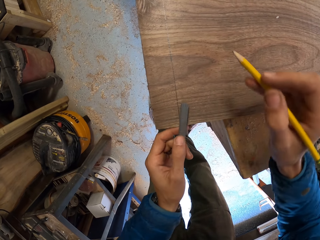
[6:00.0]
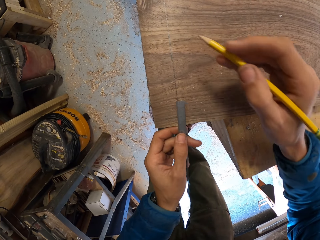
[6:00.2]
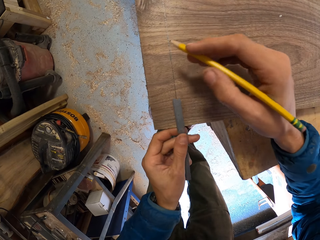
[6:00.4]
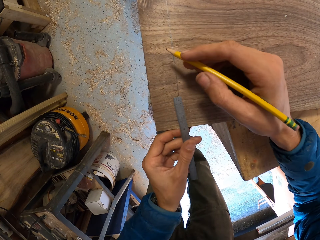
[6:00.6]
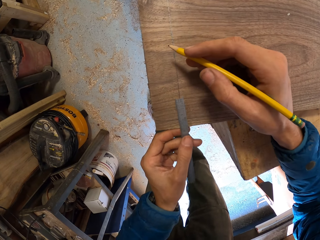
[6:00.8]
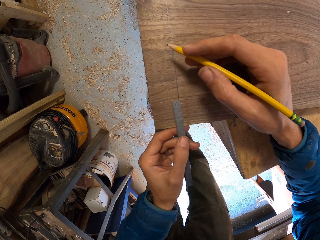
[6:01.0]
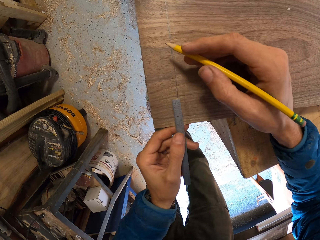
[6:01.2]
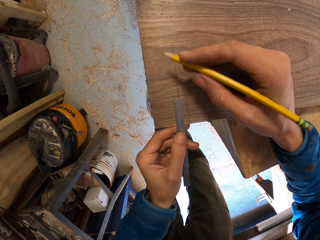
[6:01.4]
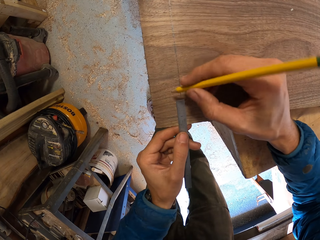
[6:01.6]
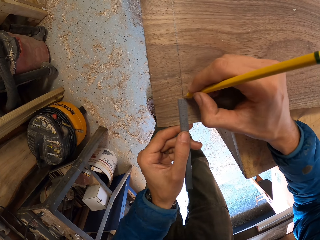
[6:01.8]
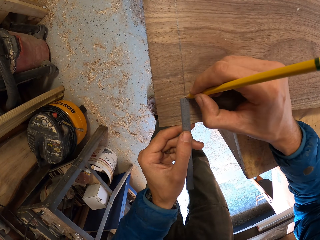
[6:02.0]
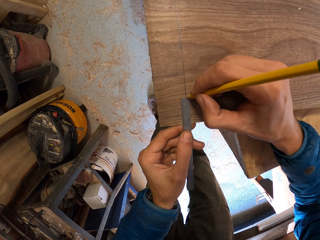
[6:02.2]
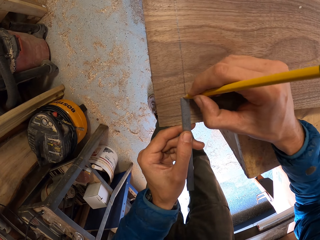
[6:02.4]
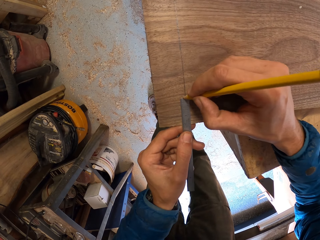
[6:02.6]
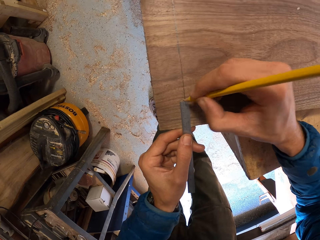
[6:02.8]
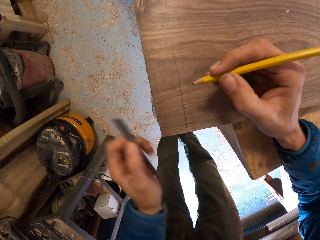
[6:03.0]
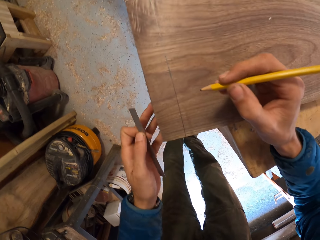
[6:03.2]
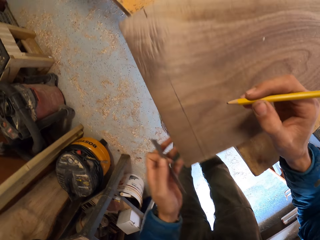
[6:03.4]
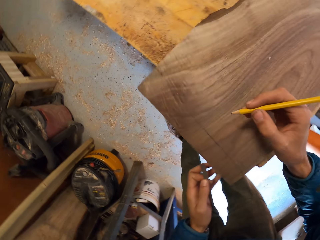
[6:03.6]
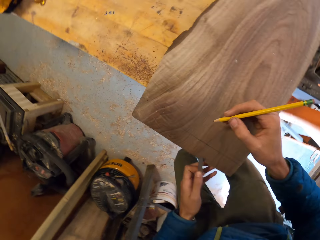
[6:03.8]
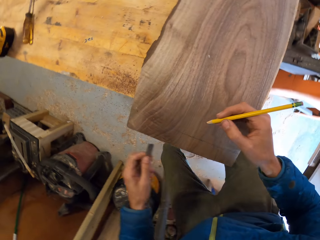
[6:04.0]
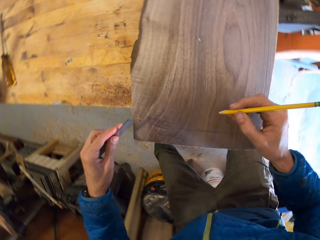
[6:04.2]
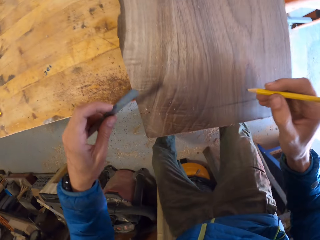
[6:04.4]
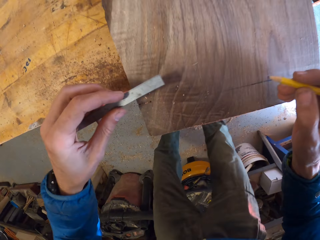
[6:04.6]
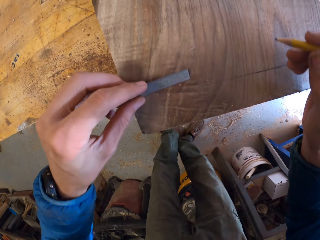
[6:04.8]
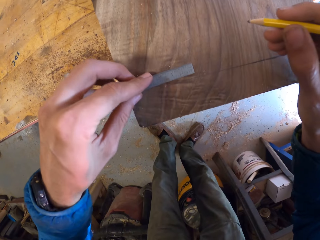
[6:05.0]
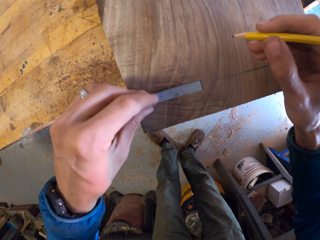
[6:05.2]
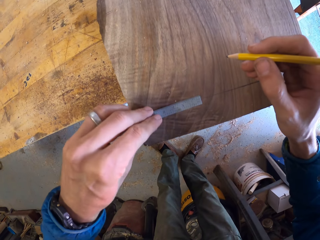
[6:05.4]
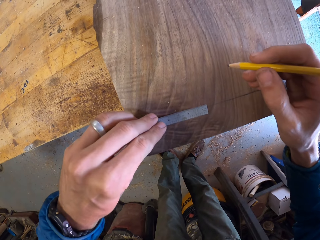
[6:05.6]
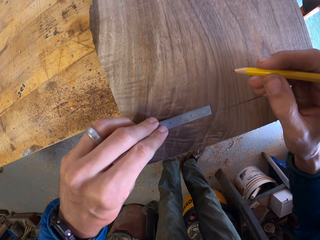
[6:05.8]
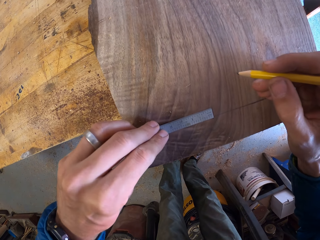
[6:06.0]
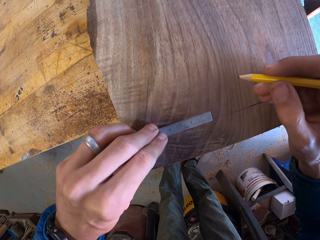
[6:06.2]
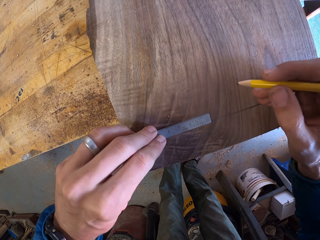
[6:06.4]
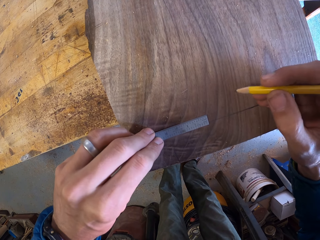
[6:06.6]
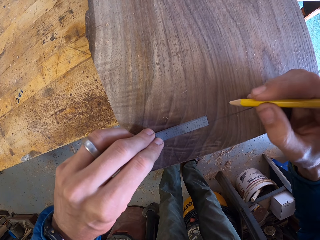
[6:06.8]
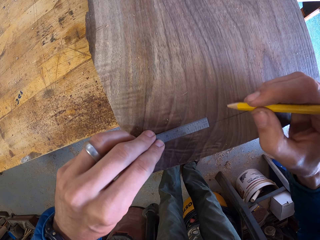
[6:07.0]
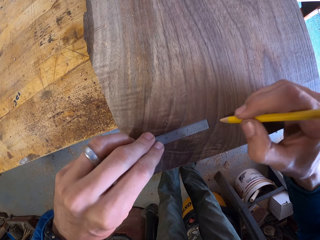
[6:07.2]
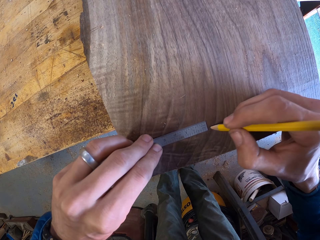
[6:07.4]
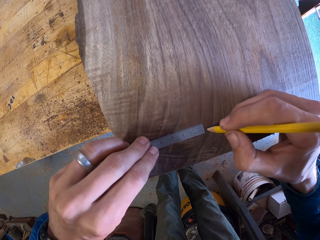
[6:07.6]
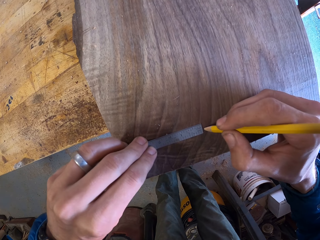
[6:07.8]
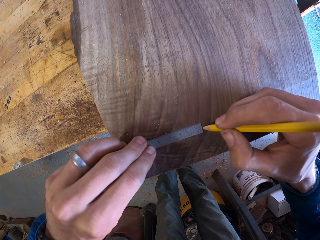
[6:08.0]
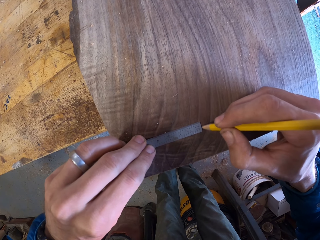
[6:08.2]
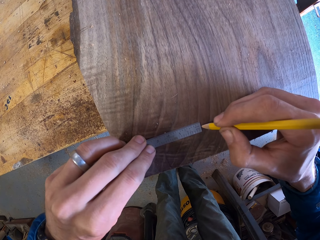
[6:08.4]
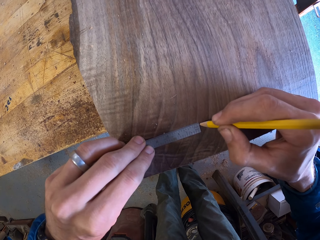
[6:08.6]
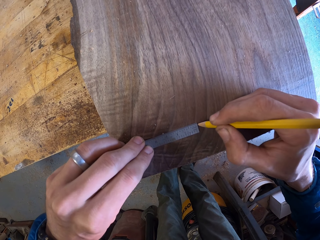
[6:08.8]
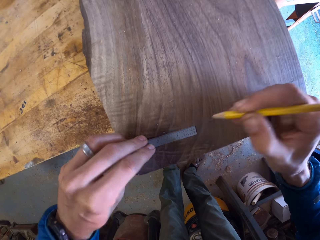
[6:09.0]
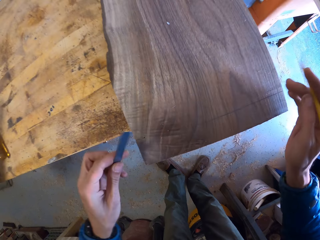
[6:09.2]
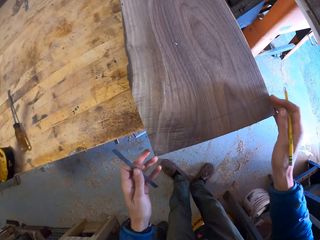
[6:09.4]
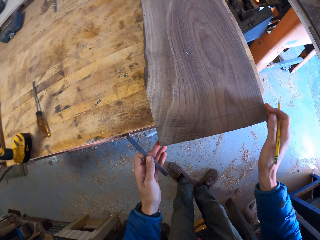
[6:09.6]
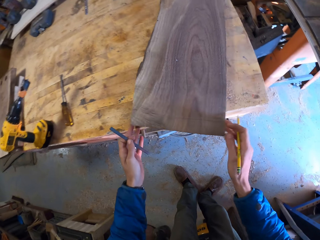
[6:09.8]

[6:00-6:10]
The camera wearer aligns a measuring tape on the wood. He measures a length on the wood with the ruler in his left hand. He marks the wood with the pencil in his right hand. He turns the wood. He aligns the measuring tape on the wood. He measures a length on the wood with the ruler in his left hand. He marks the wood with the pencil in his right hand.

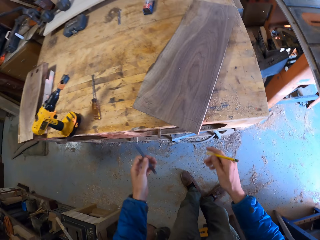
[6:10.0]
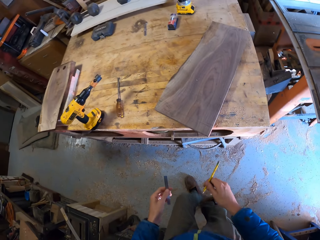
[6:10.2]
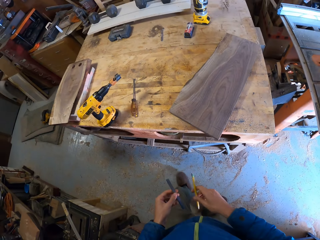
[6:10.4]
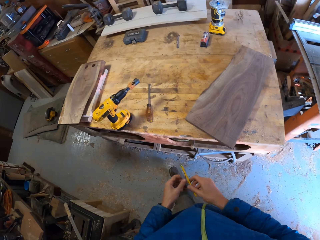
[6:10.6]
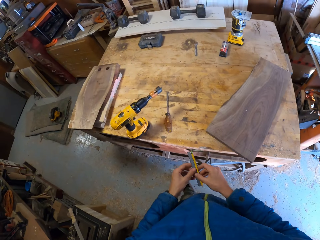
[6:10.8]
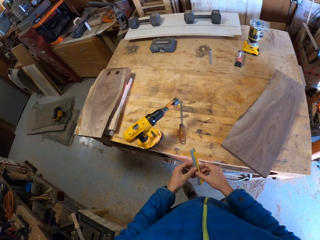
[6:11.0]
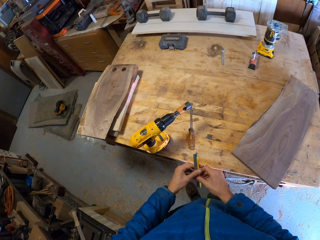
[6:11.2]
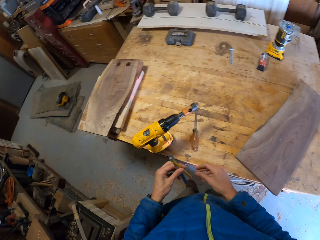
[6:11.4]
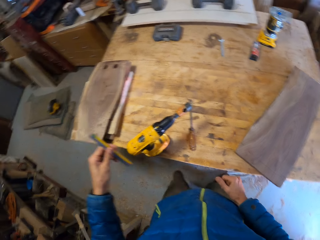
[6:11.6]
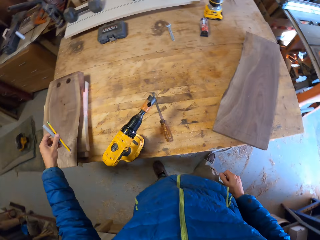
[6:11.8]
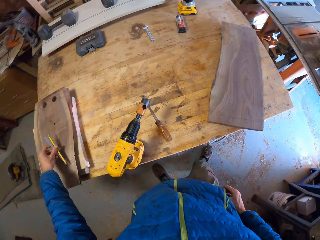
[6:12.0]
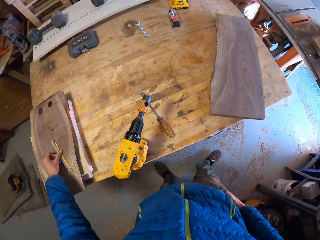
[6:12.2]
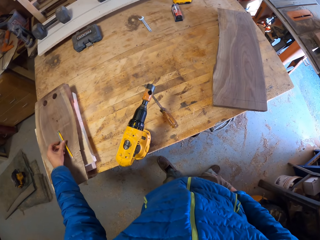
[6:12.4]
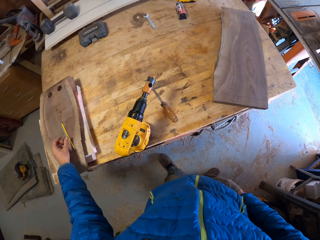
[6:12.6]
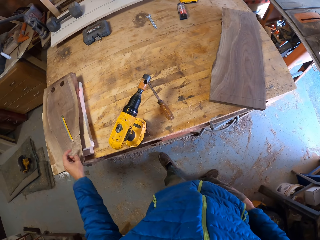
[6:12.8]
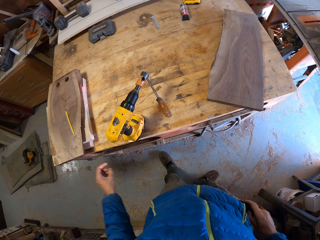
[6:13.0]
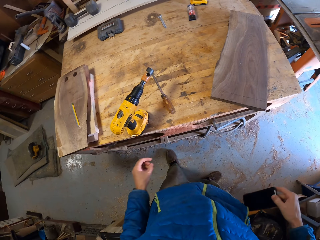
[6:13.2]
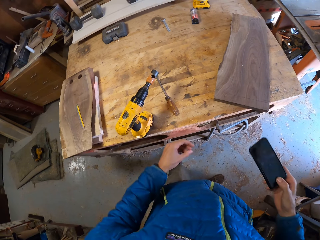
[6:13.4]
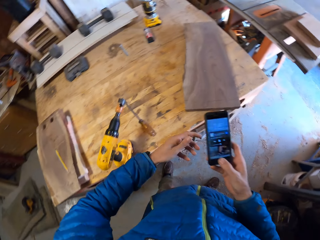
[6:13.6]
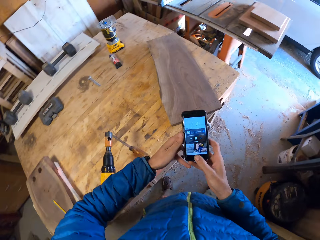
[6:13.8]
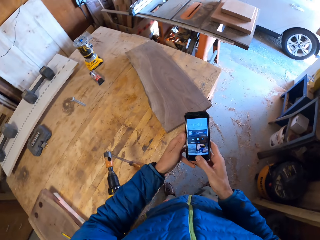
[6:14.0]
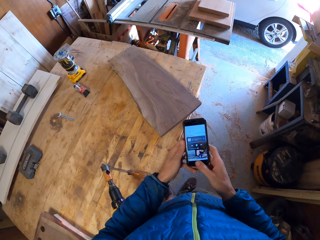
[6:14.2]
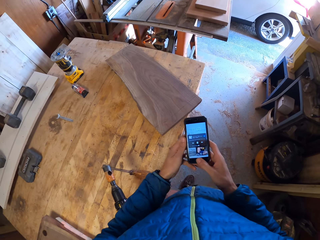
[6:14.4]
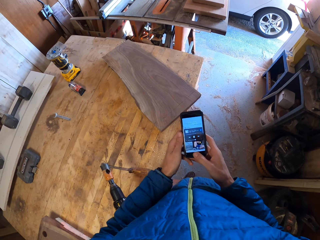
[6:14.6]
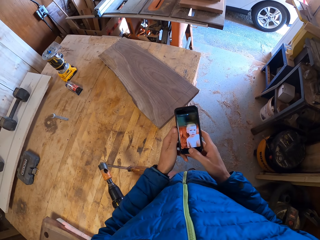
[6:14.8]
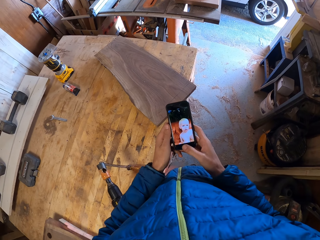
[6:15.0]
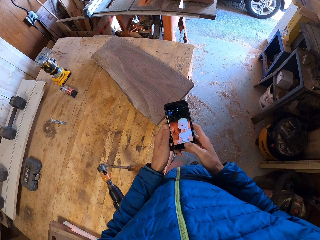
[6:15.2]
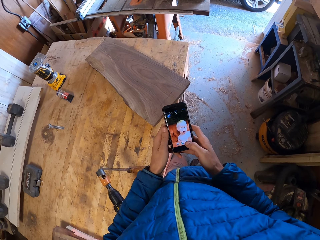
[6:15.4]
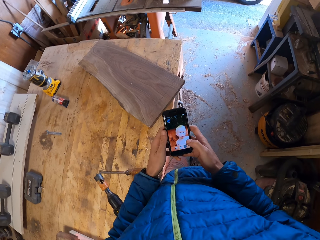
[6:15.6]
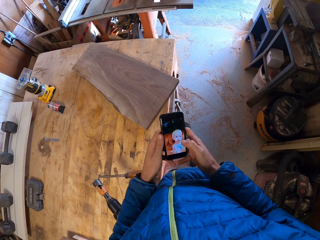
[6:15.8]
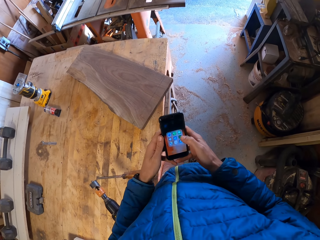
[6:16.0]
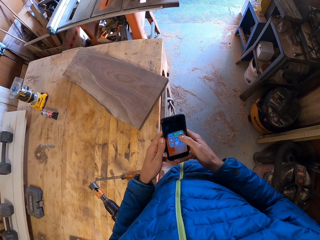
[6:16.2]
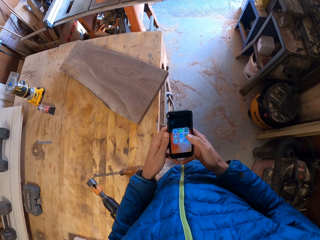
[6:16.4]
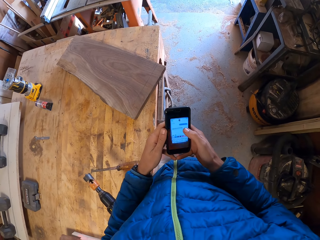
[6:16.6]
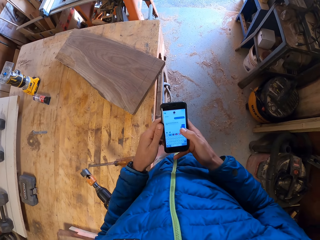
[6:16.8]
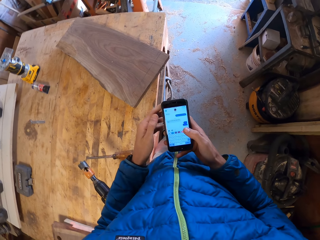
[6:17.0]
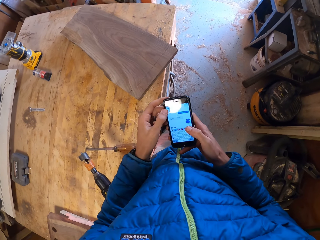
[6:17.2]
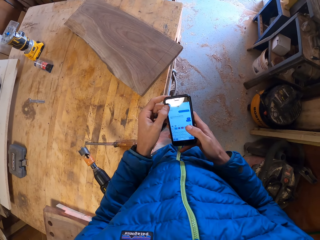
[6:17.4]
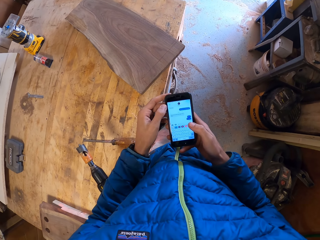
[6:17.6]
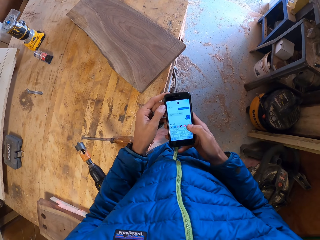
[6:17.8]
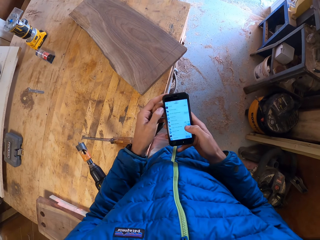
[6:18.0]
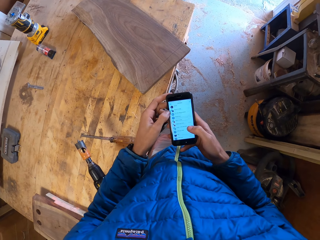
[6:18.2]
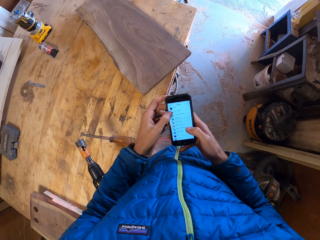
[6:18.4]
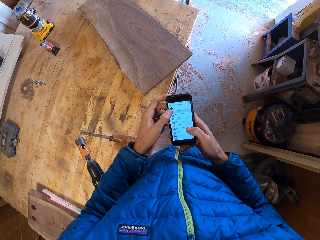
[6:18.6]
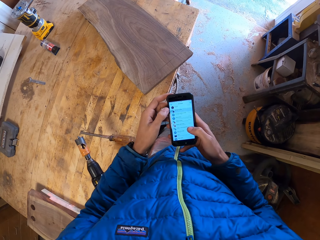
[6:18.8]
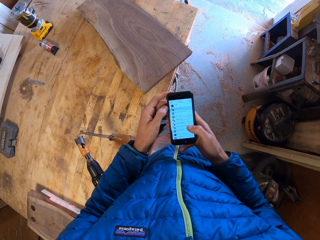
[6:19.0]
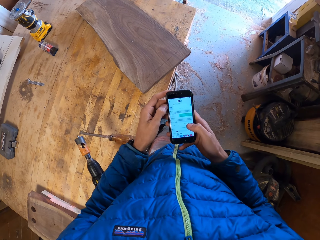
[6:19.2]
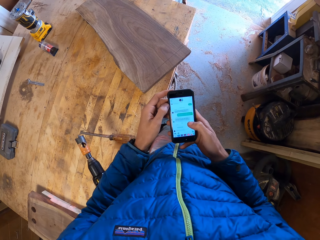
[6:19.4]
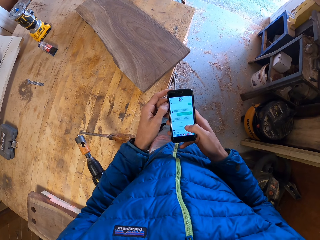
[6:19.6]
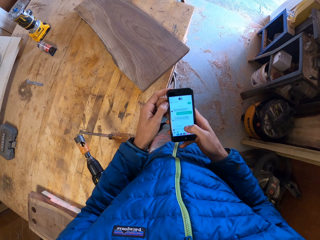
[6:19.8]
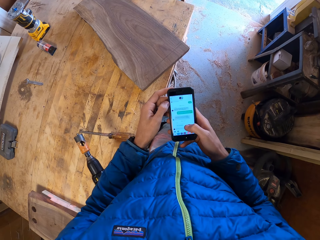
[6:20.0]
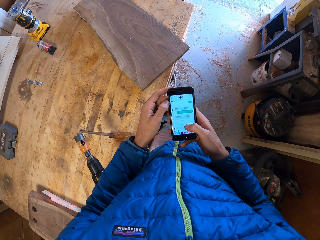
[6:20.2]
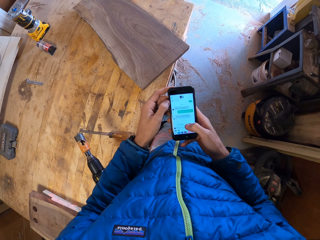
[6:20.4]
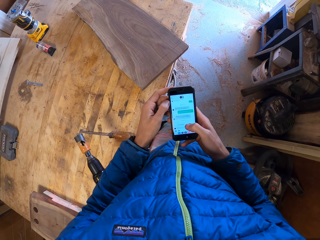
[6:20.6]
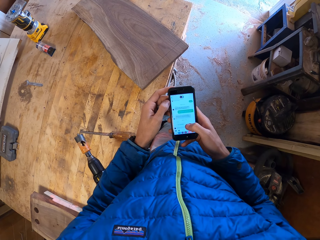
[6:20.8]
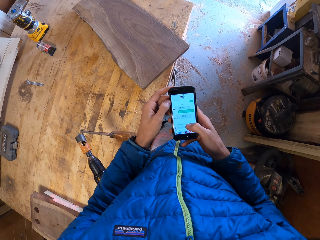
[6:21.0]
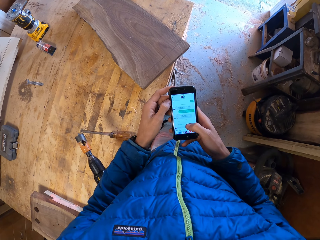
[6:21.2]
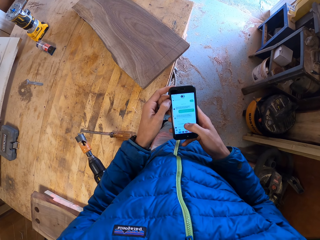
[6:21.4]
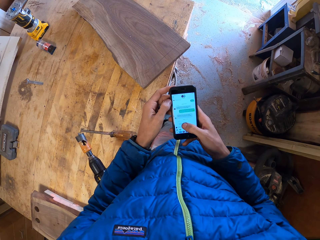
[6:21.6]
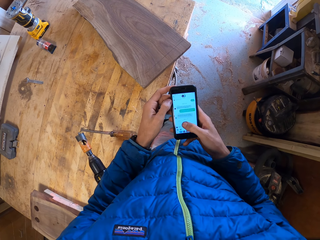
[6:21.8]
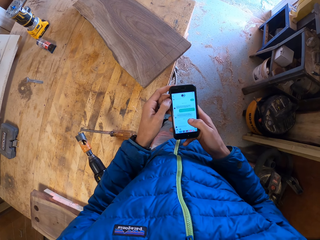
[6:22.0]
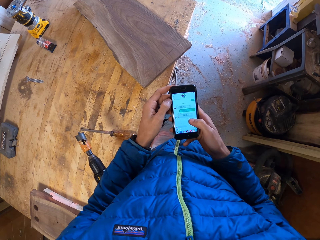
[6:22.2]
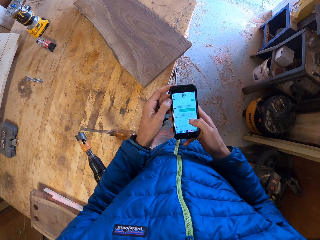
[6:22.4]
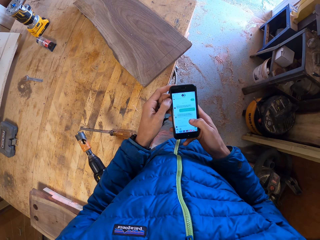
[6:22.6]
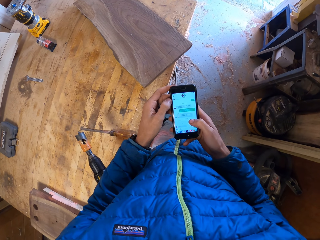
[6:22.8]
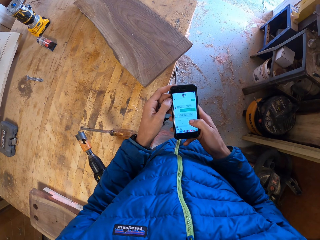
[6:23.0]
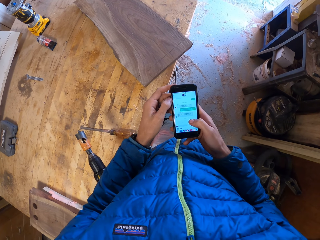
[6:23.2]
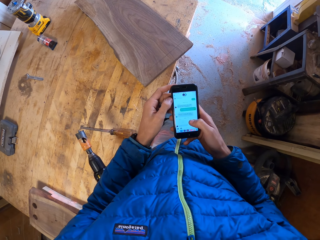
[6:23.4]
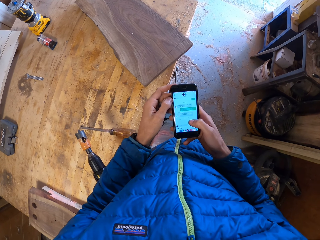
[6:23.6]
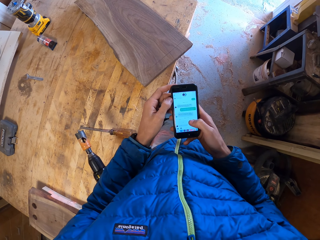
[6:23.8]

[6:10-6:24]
The camera wearer adjusts the wood on the table with both hands. He turns the wood. He puts the pencil and ruler in his hand together in his left hand. He drops the pencil together with the ruler on the stack of woods on the table. He removes a phone from his pocket with his right hand. He operates the phone with his right thumb.
